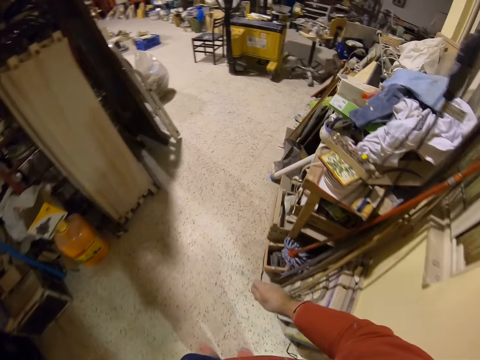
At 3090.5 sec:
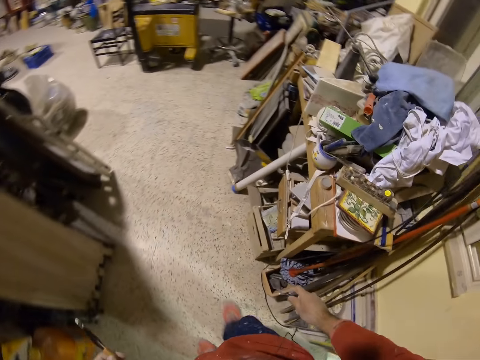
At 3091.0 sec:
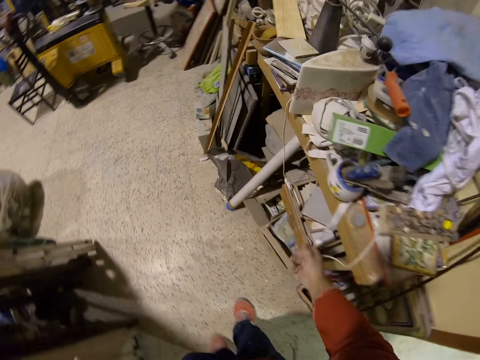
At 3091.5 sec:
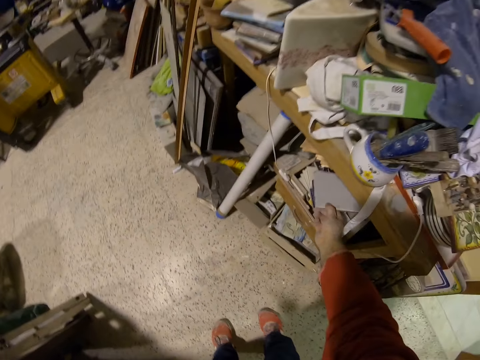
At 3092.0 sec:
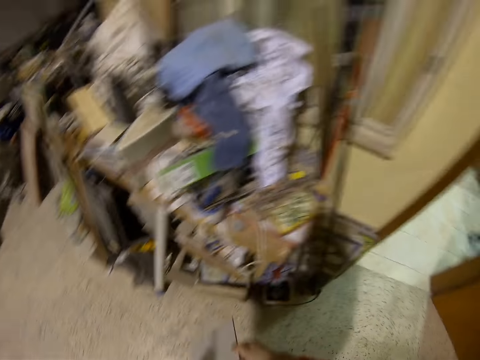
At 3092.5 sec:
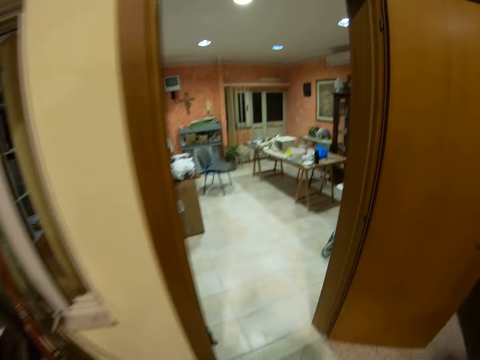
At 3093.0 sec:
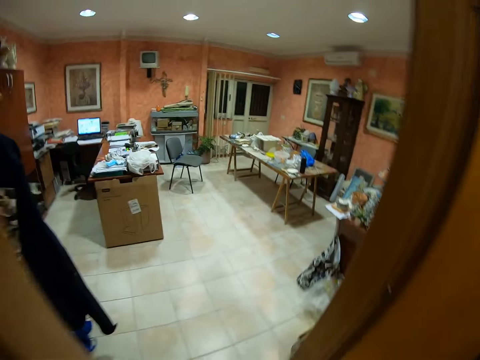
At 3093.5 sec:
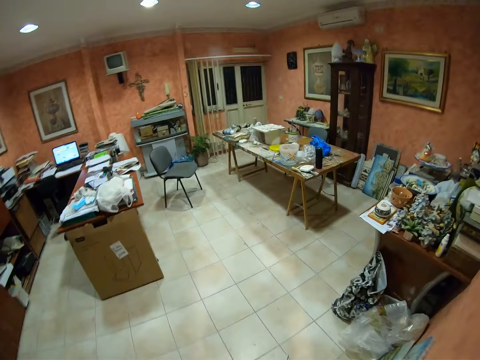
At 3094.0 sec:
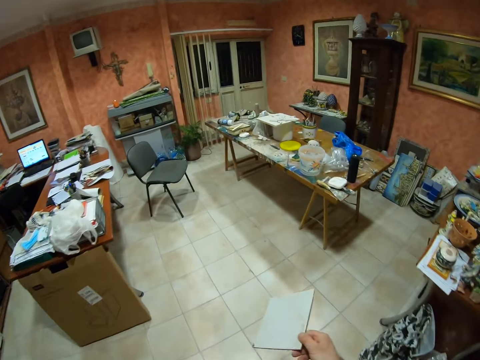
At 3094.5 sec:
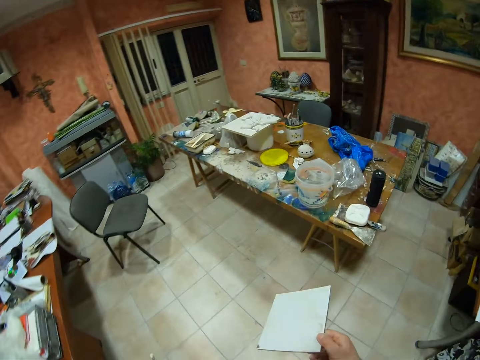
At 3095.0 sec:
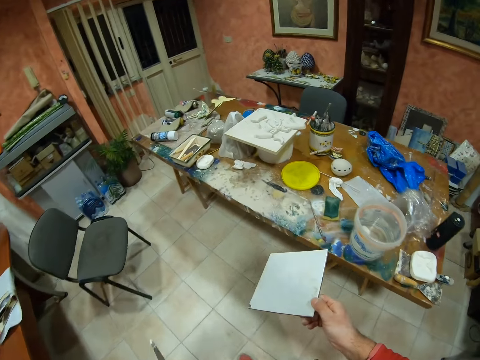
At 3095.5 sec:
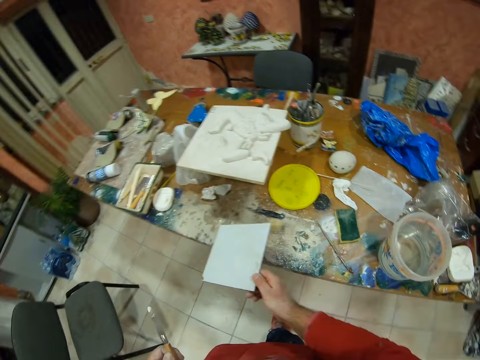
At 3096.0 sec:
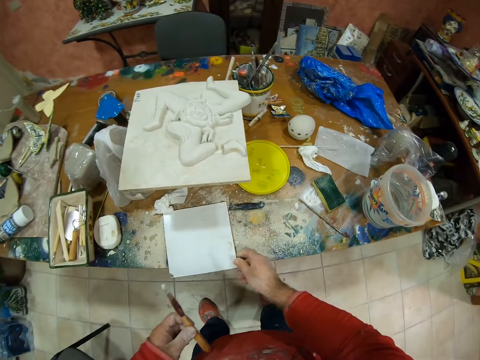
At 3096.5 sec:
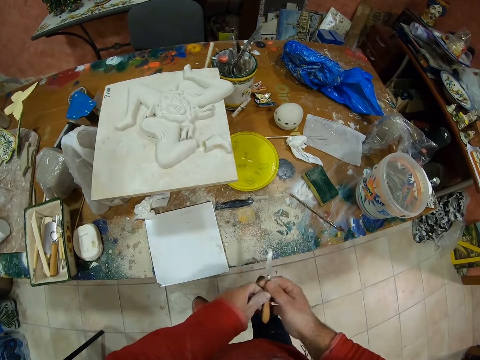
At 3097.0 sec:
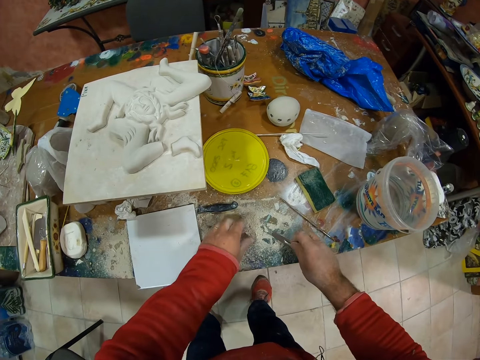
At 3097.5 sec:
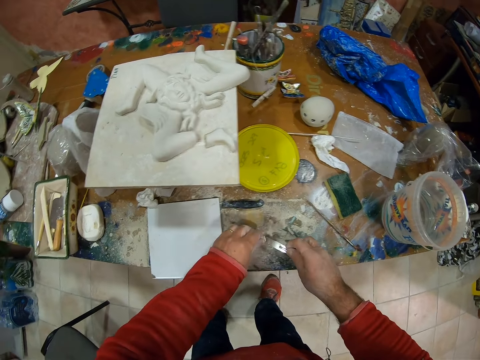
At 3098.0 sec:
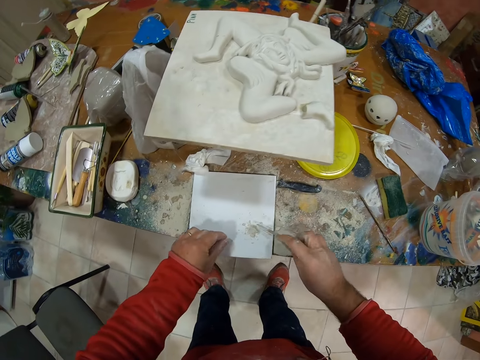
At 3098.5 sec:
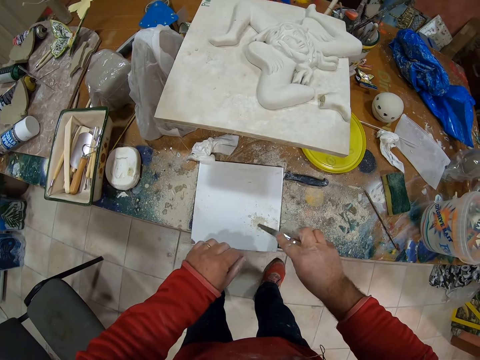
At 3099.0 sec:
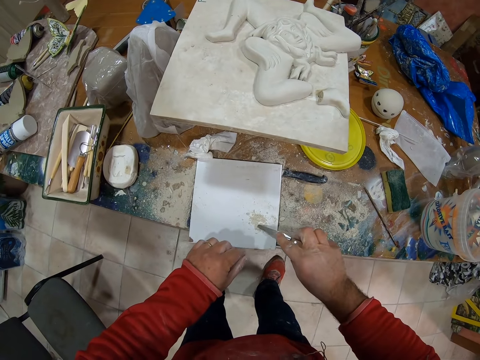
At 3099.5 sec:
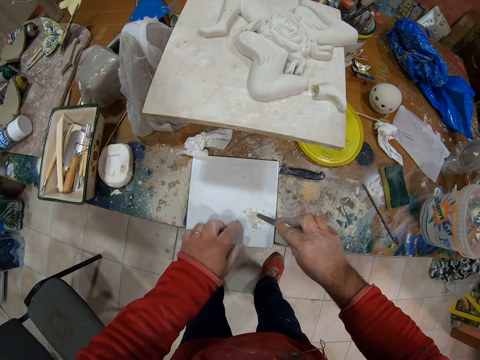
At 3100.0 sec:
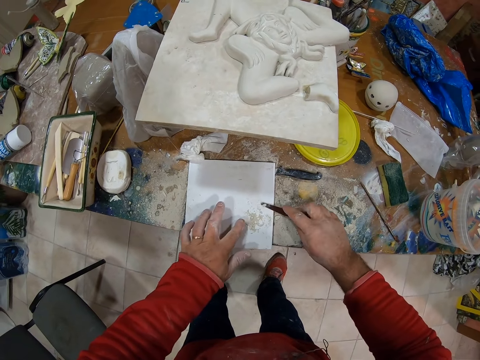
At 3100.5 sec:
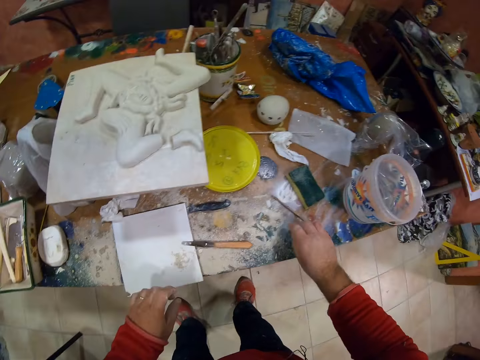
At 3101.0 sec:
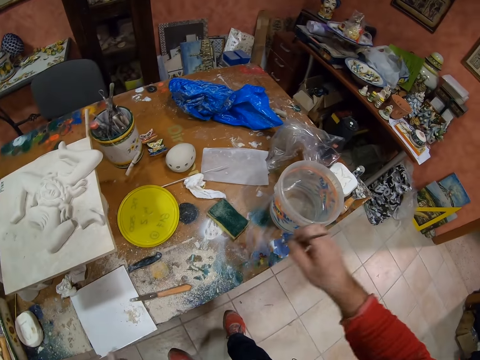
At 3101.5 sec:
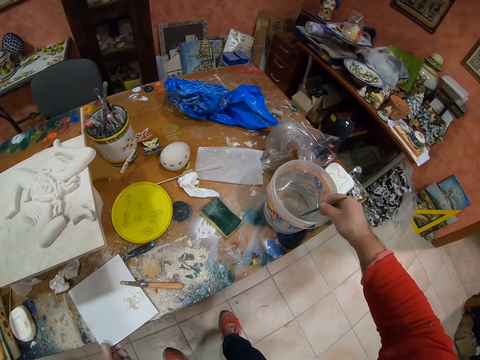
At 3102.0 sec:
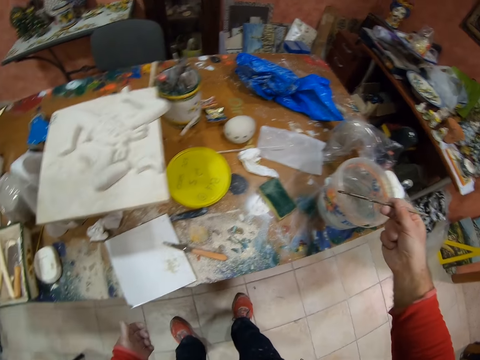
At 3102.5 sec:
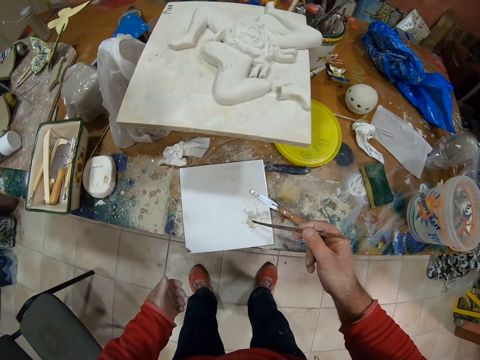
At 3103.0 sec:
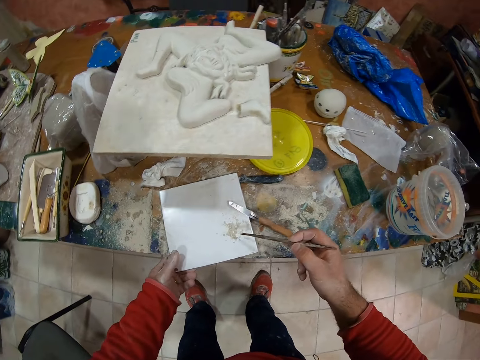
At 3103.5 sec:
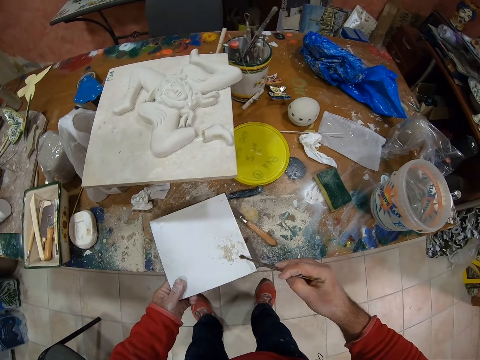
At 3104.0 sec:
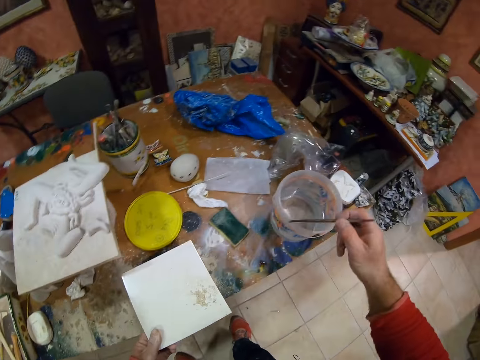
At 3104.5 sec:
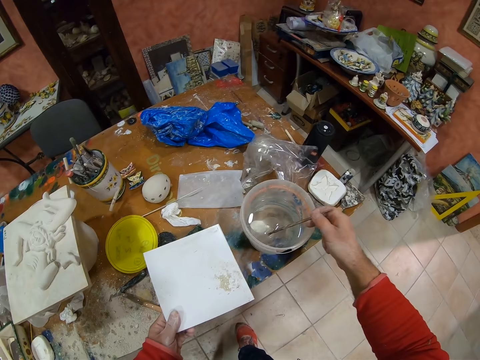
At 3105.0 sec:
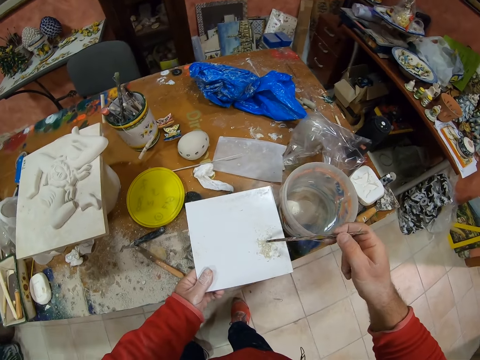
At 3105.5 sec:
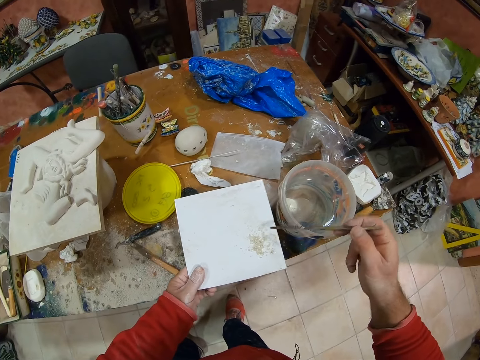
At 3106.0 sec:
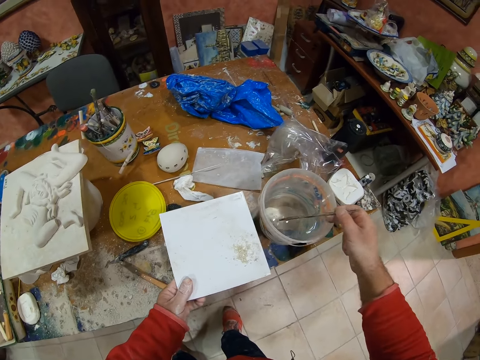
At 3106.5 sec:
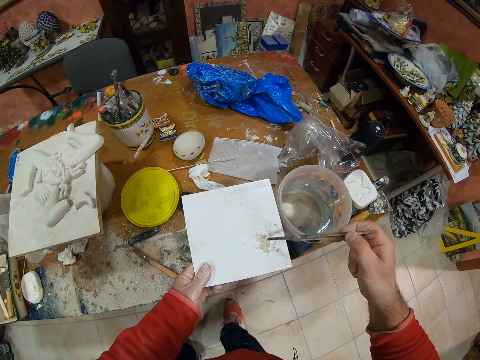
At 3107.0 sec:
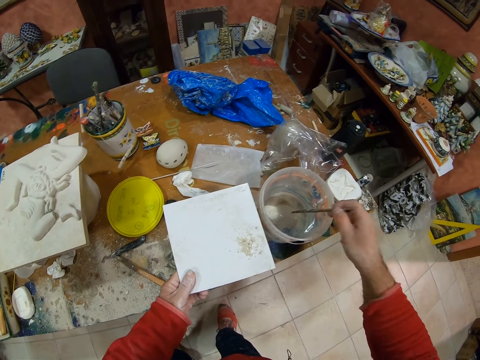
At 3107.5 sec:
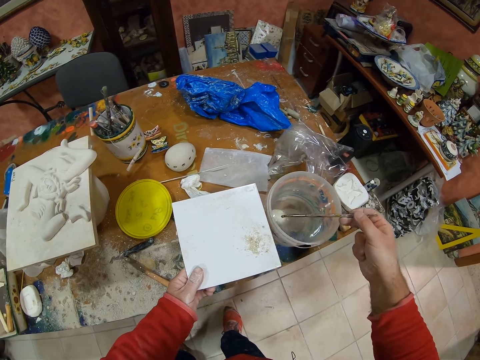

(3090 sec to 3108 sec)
The camera wearer picks up a tile from the shelf. They walk back to the room. They put the tile on the table. They put clay powder or dust on the tile. They smash the clay powder. They pick up a brush and dip the brush in the glue. They apply the glue on the dust. They mix the clay powder with the glue. They dip the brush in the glue. They add glue on the clay powder.

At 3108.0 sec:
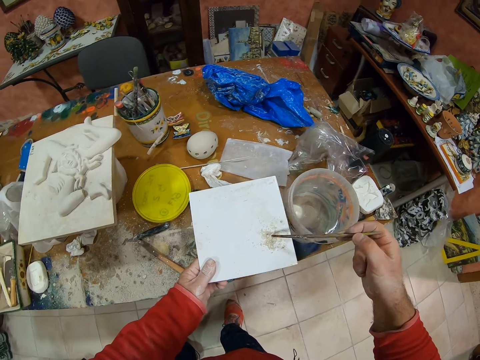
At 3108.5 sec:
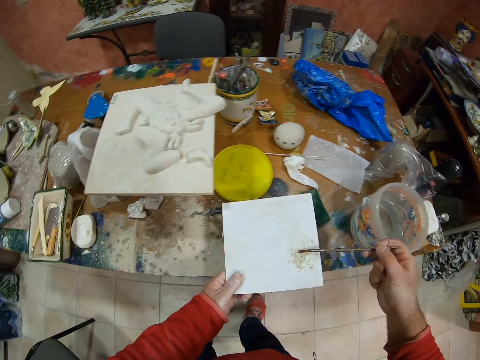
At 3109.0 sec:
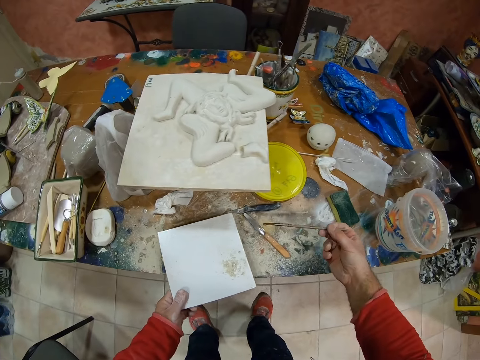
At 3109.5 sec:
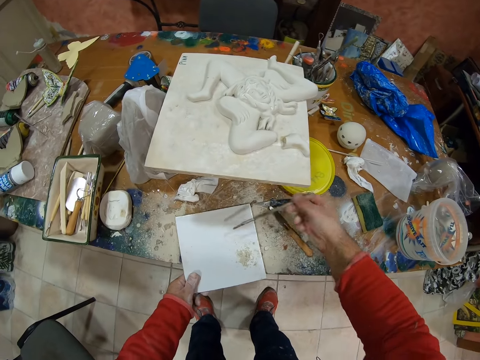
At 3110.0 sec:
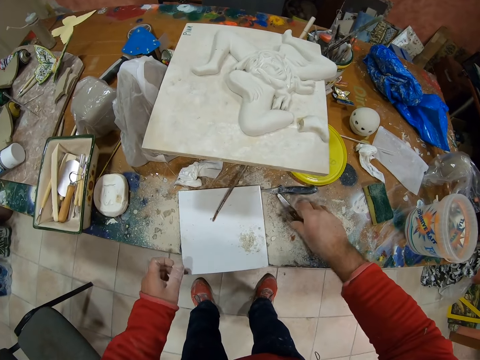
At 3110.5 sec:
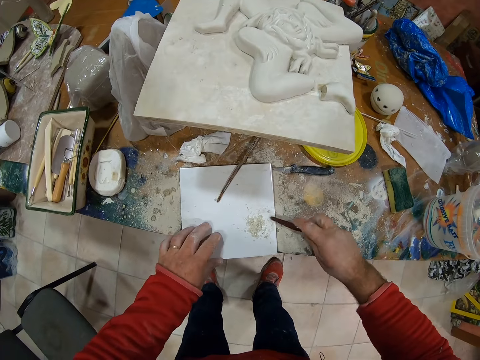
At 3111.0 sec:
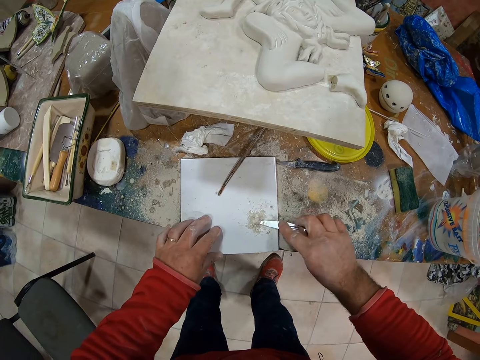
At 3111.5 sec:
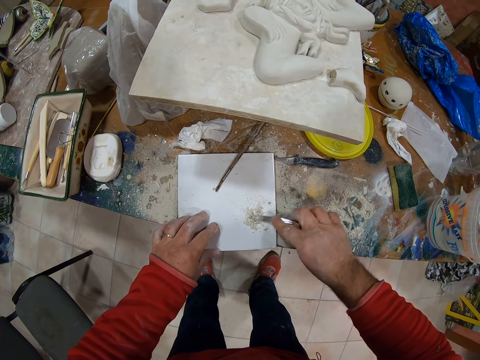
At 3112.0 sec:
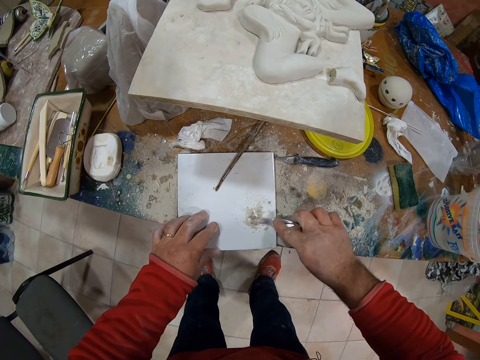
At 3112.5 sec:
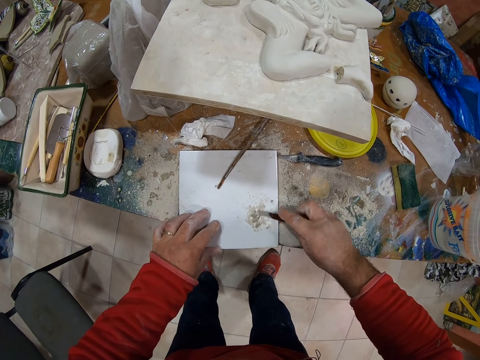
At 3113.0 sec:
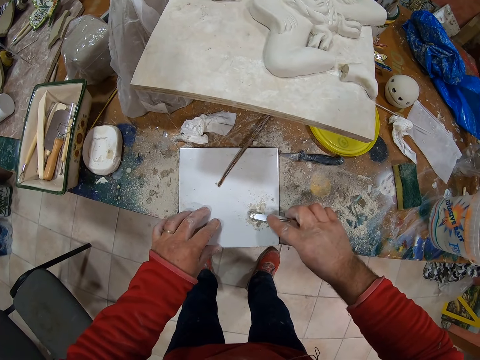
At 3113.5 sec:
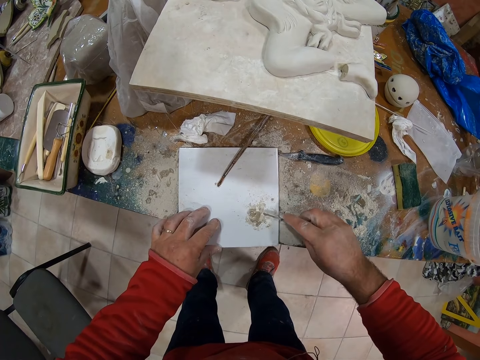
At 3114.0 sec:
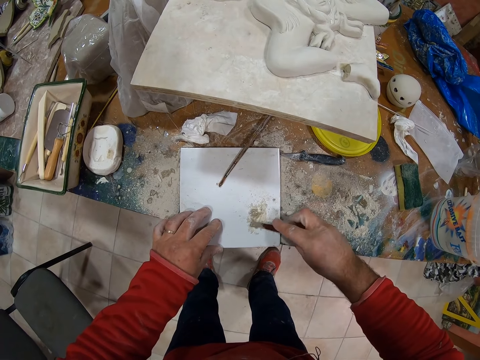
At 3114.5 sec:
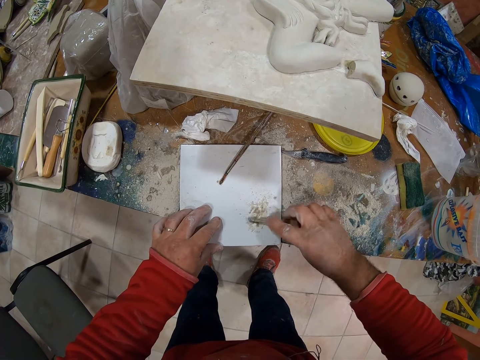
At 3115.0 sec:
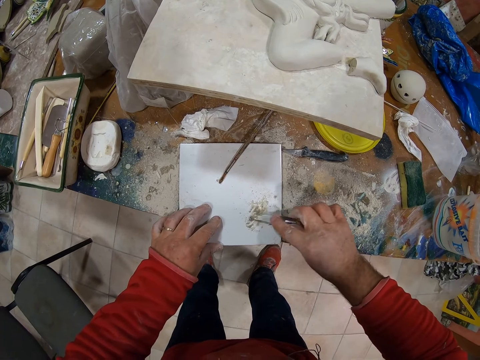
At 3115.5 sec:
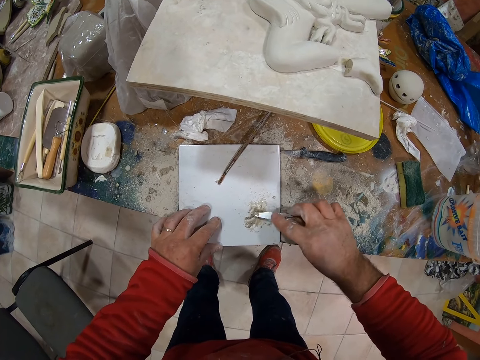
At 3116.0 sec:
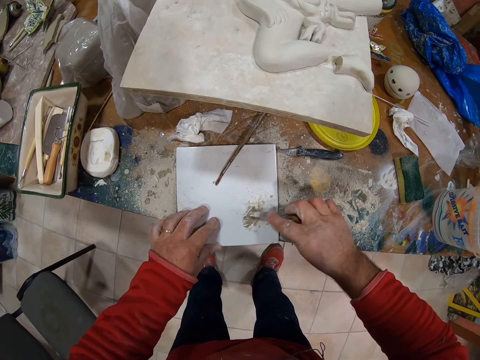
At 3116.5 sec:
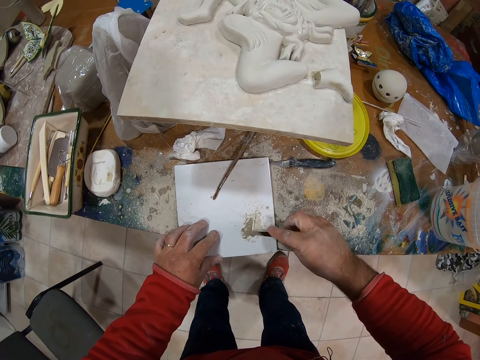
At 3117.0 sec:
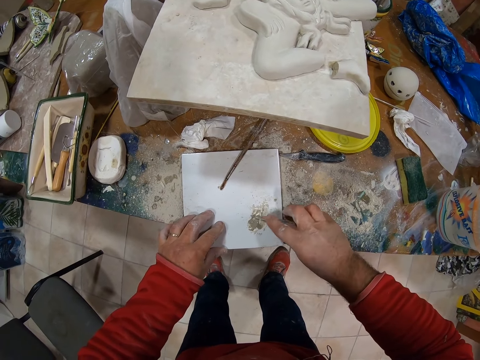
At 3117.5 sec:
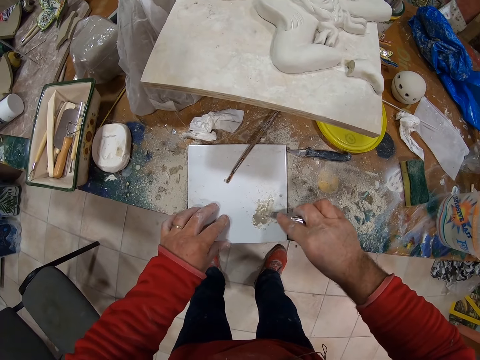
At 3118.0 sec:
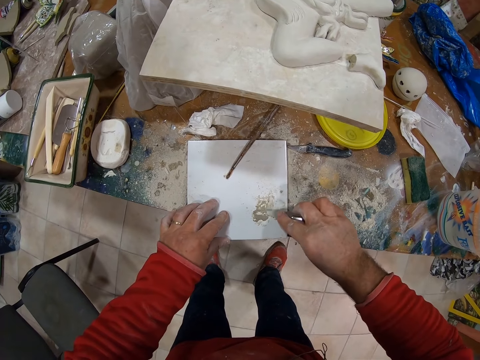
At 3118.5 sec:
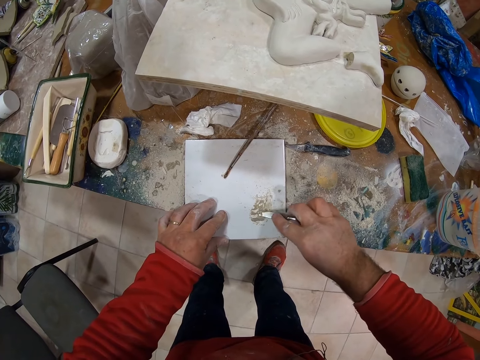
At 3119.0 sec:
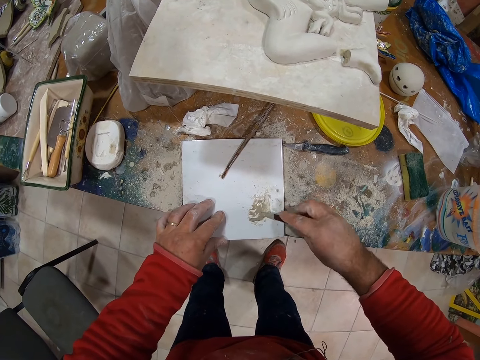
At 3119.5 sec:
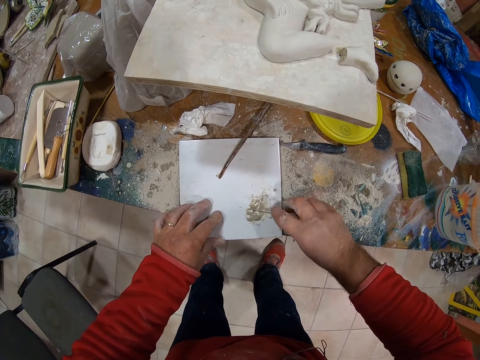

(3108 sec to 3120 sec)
The camera wearer grinds the dust on the tile. They mix clay powder with glue.
